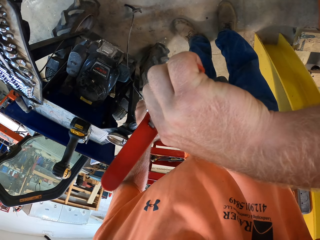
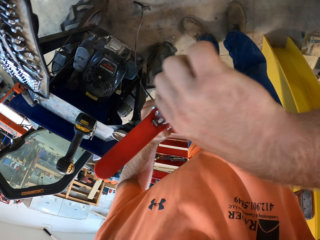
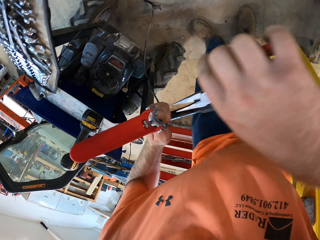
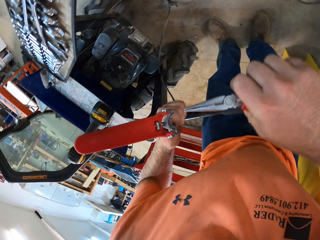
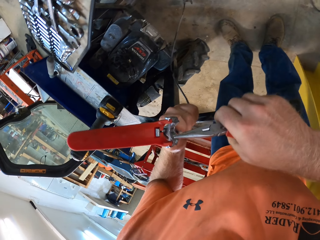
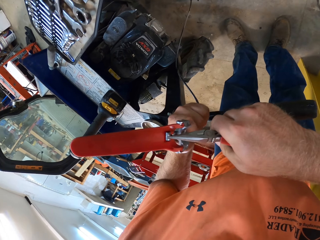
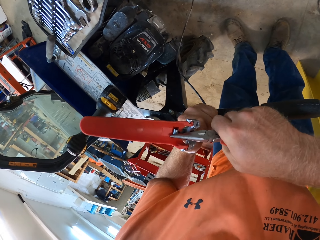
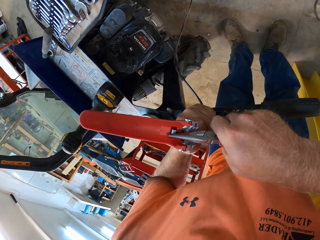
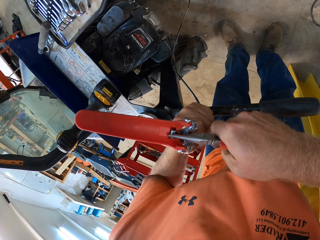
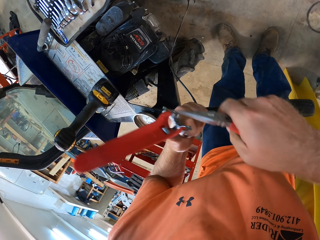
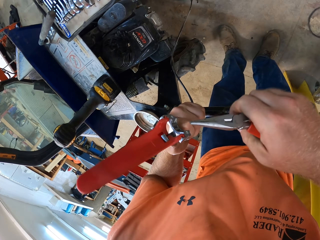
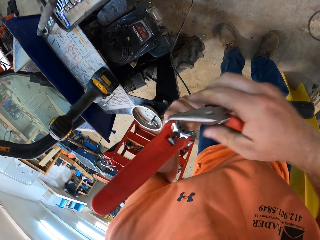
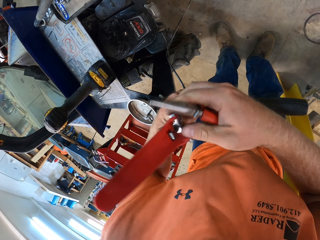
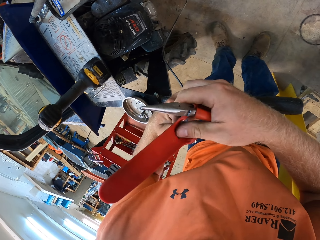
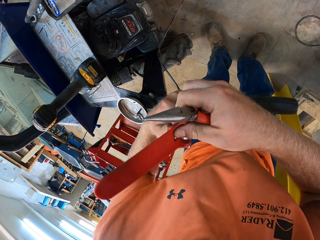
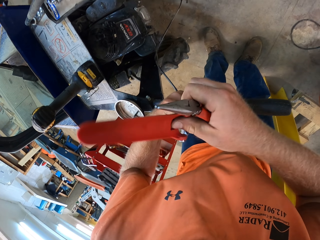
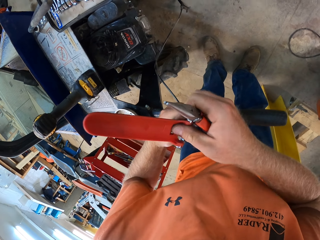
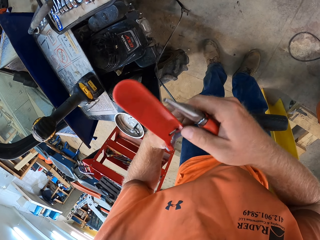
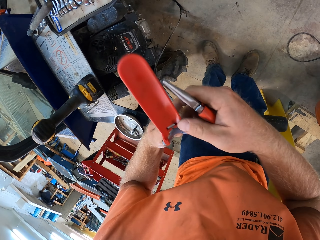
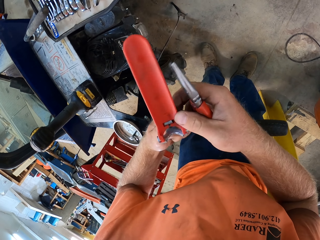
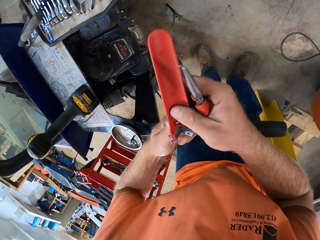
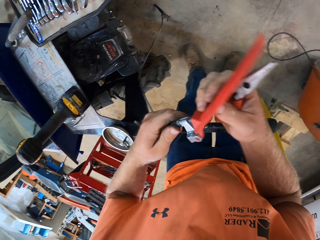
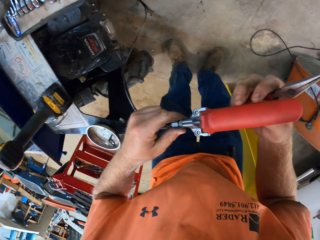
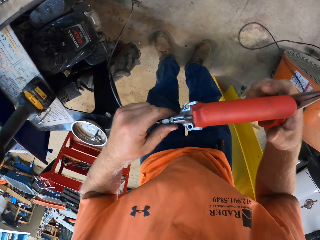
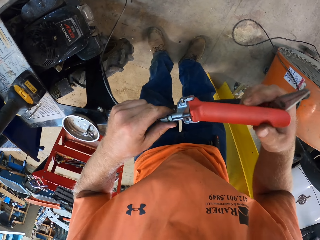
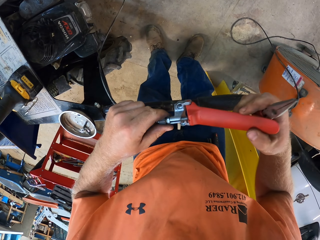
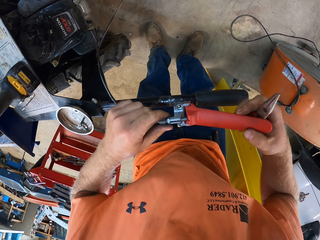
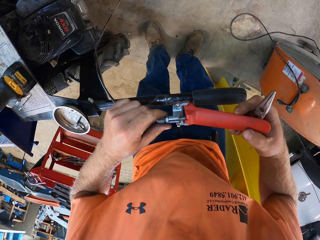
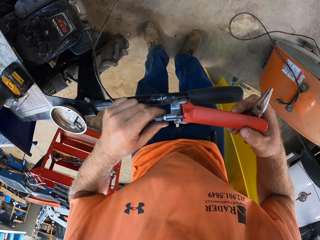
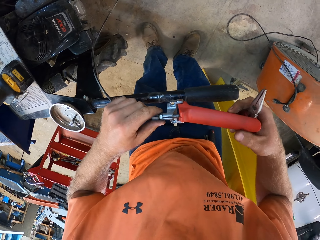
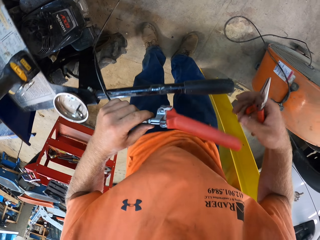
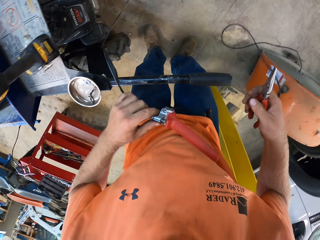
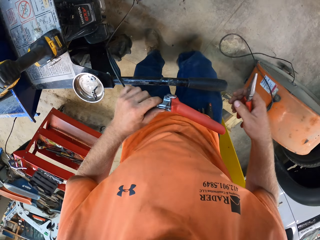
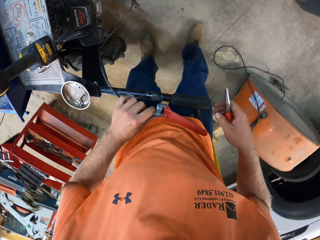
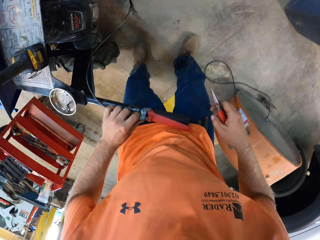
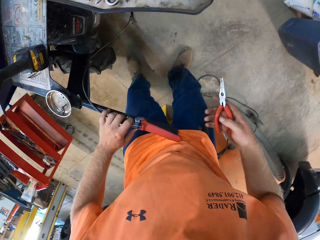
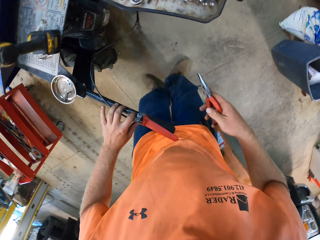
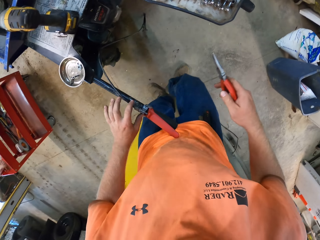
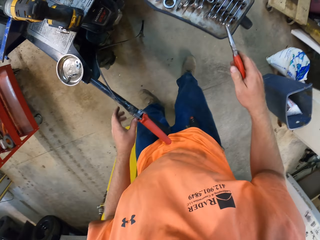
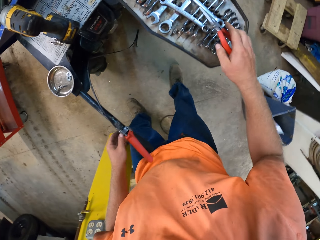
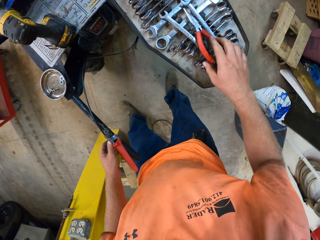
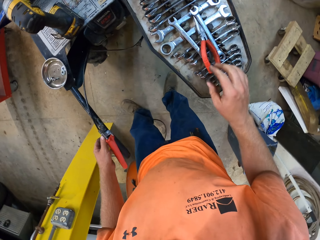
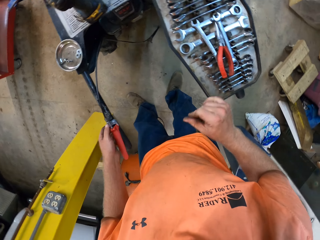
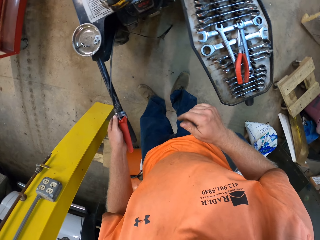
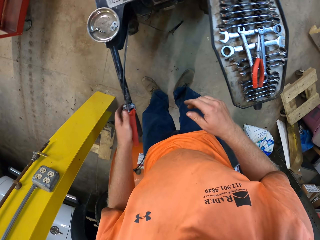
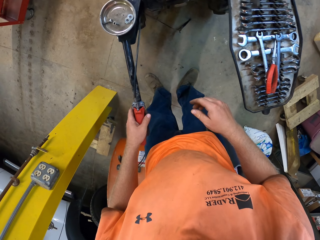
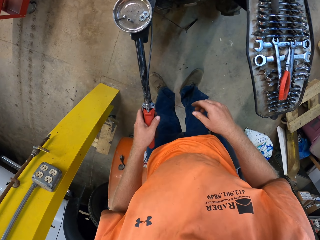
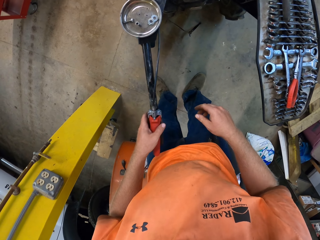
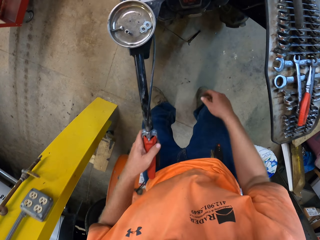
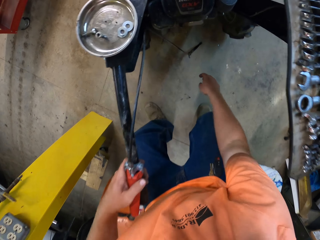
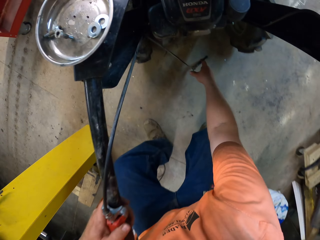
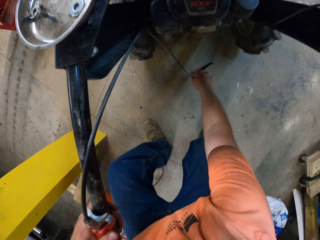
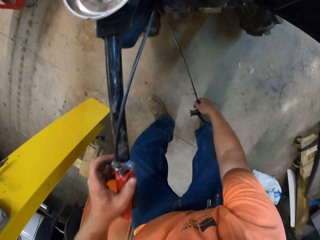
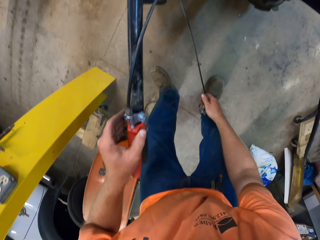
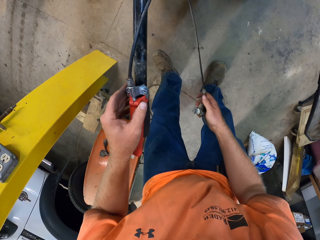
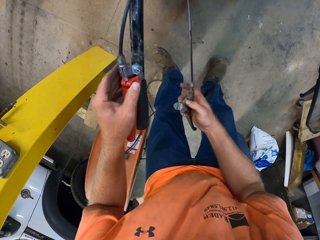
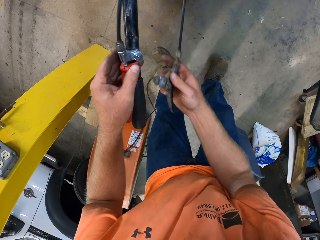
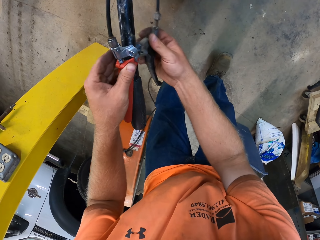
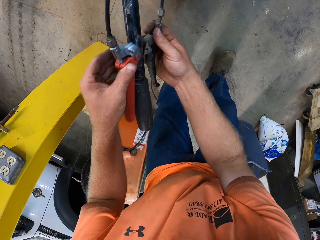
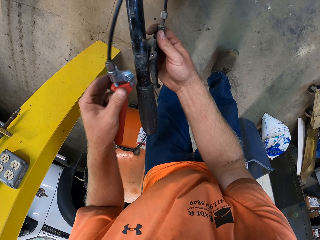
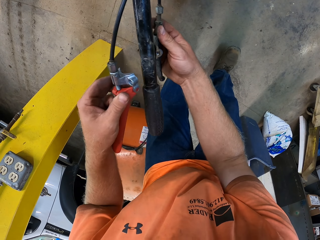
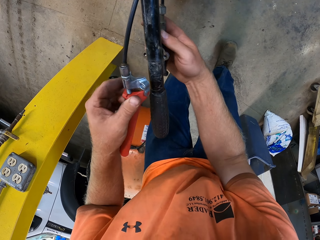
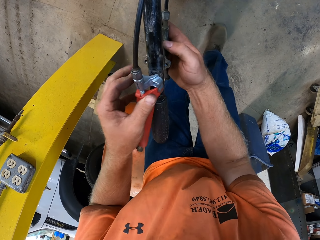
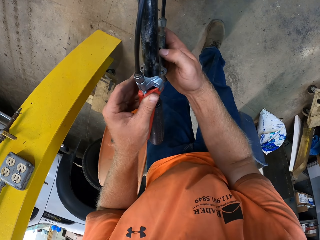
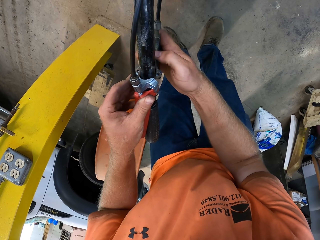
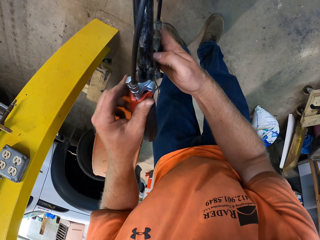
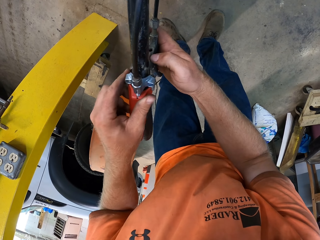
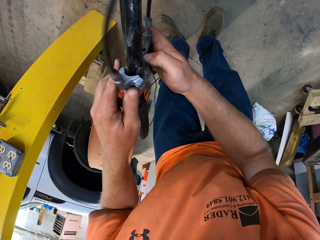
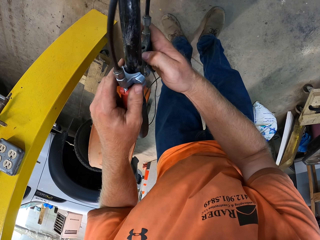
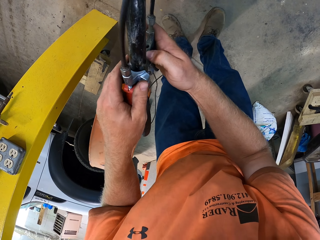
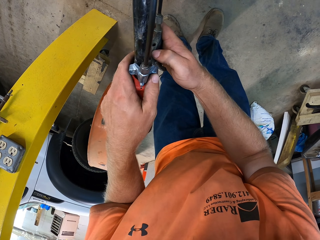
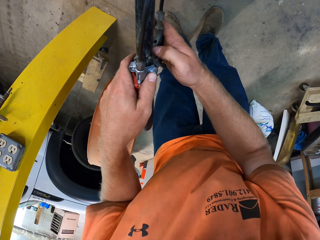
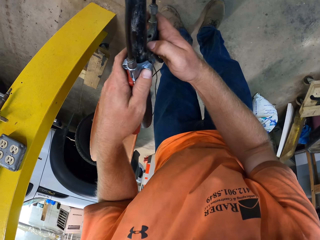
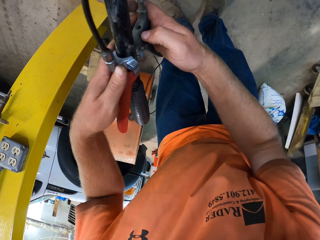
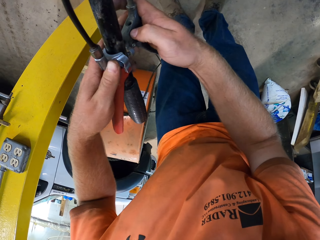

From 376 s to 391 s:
The camera wearer adjusts the ferrules of the clutch cable of the mini dumper in the clutch lever with his right hand. He flips the brake lever. He places the clutch lever in his left hand on the left handle of the mini dumper. He drops the pair of pliers in his right hand on the tool rack on the mini dumper. He picks a brake lever of the mini dumper from the ground with his right hand. He adjusts the clutch lever on the left handle of the mini dumper with his left hand. He places the brake lever of the mini dumper in his right hand against the underside of the left handle of the mini dumper. He connects both brake levers.

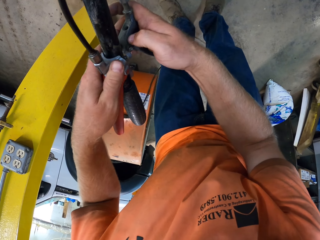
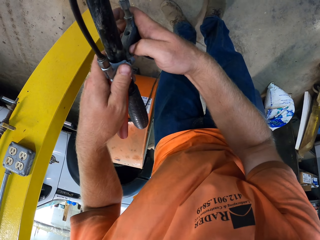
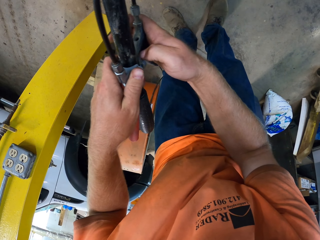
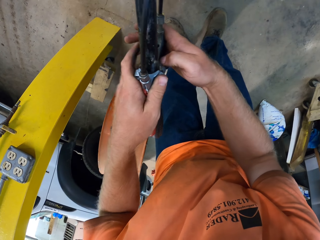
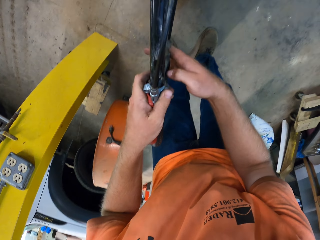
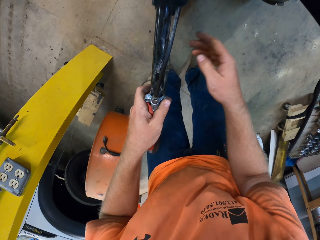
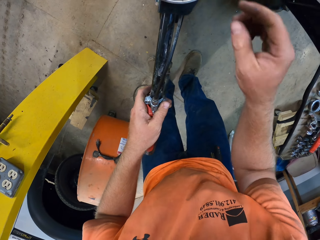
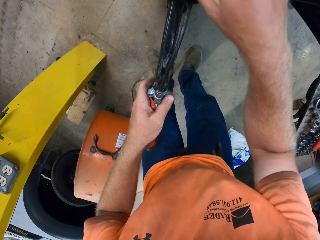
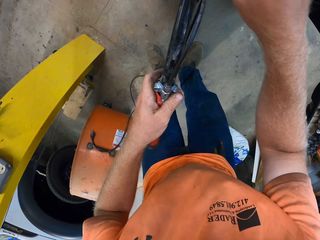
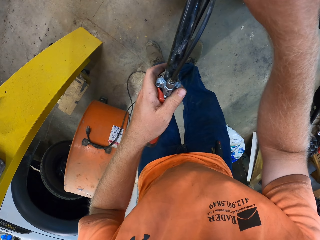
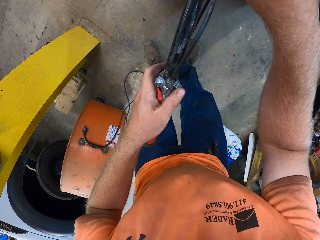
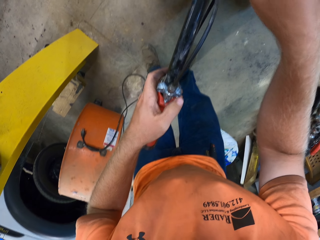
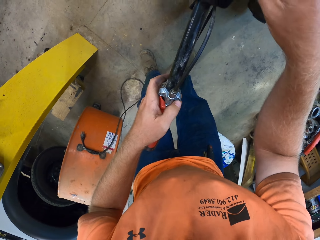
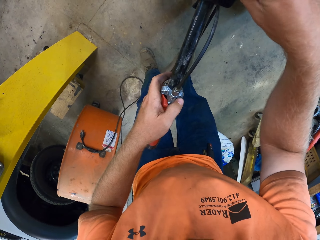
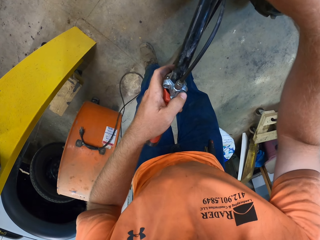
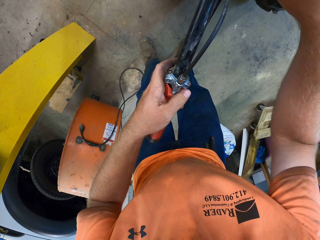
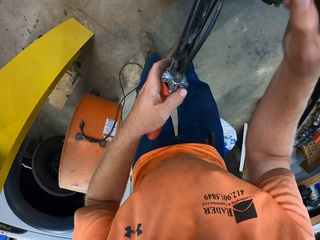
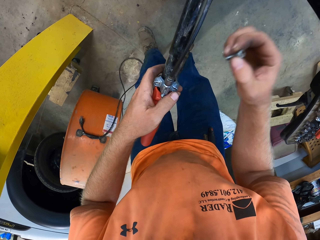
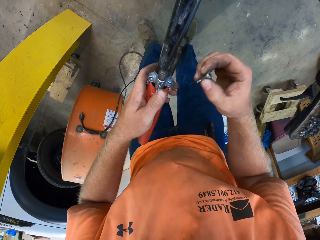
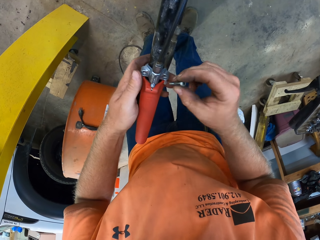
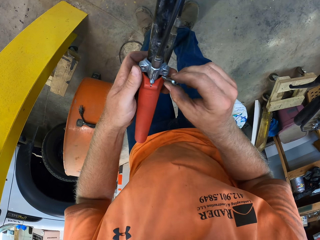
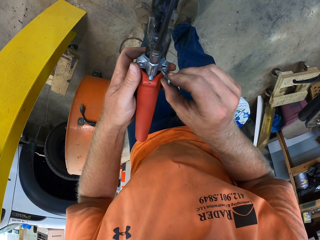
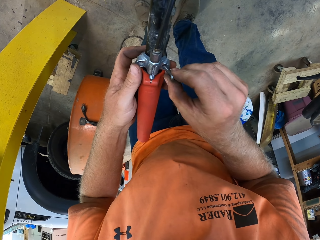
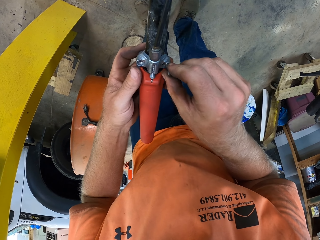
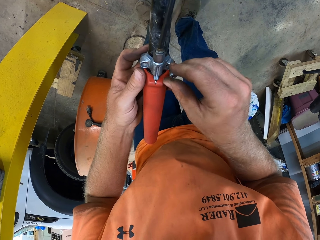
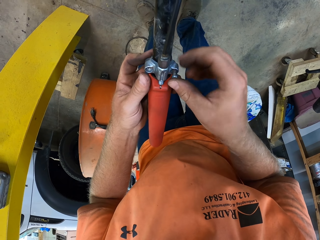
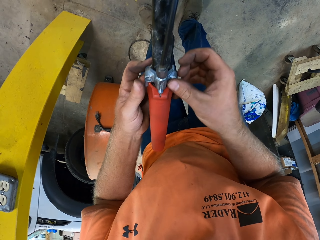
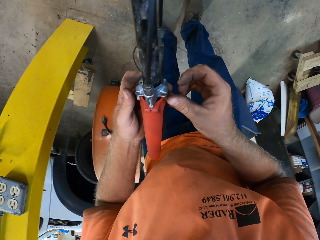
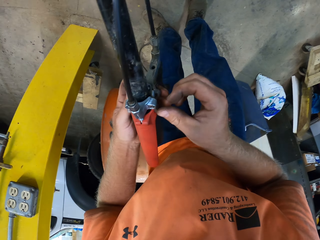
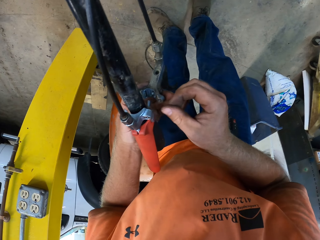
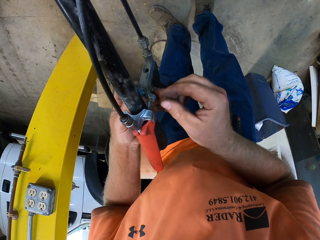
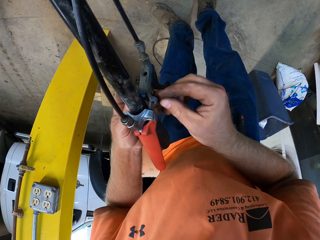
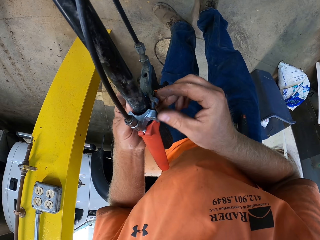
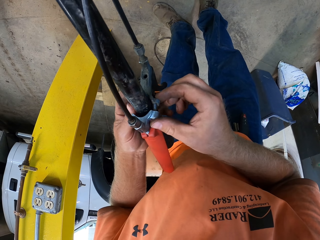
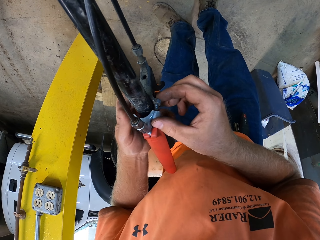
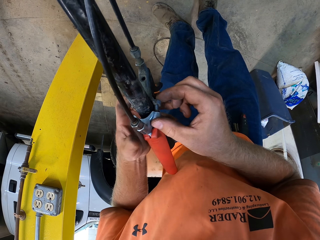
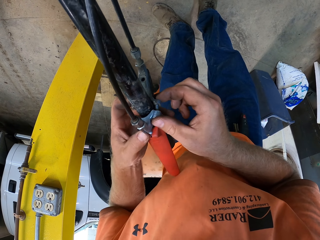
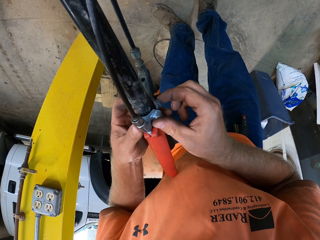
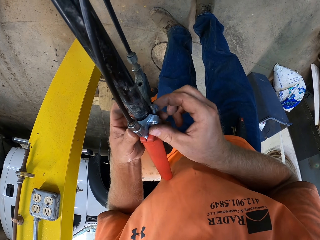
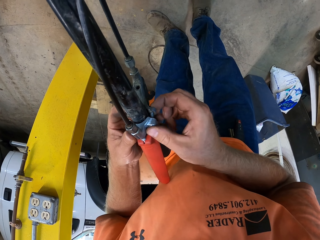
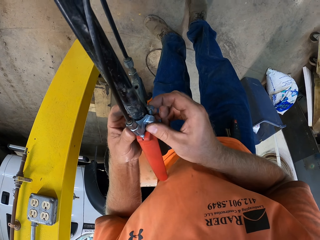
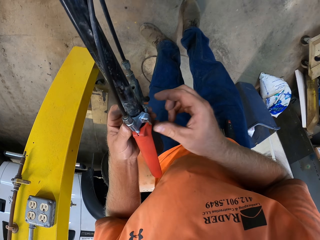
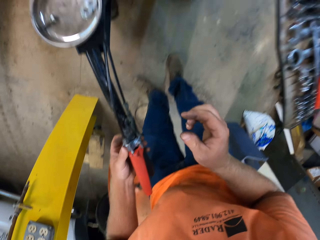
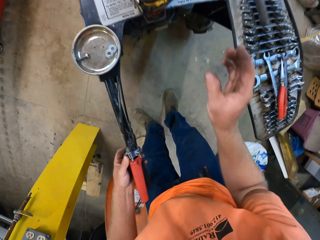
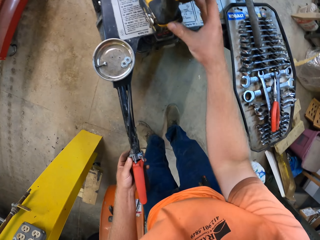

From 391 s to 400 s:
The camera wearer holds the brake lever and the clutch lever on the left handle of the mini dumper with his left hand. He picks a screw from the mini dumper with his right hand. He inserts the screw in his right hand in a hole in the clutch lever on the left handle of the mini dumper. He attaches the brake lever to the screw in the clutch lever on the left handle of the mini dumper with his hands.
